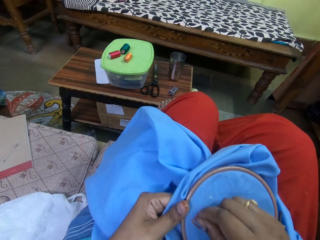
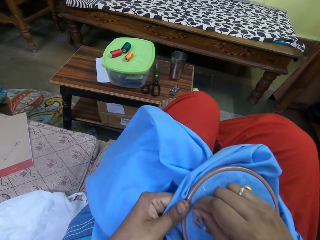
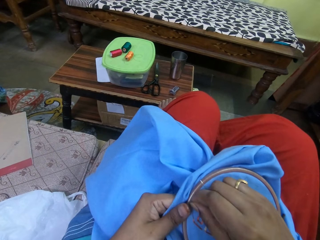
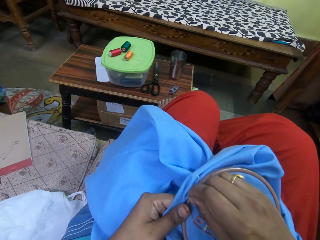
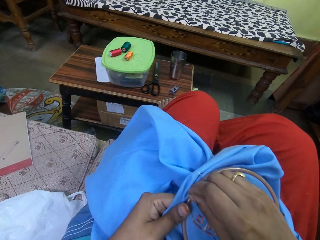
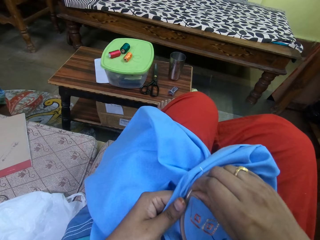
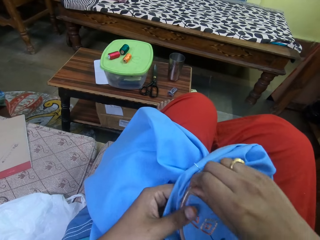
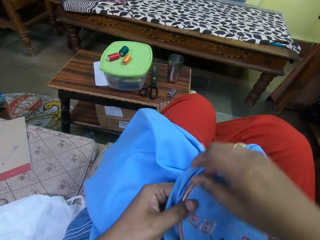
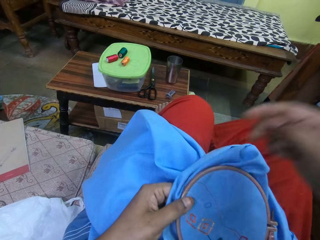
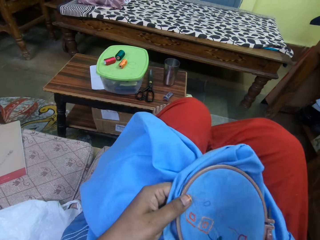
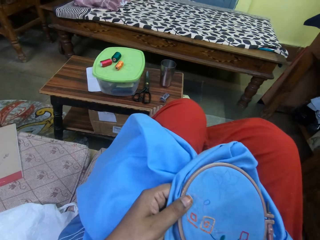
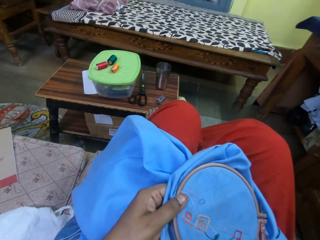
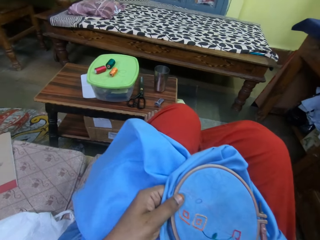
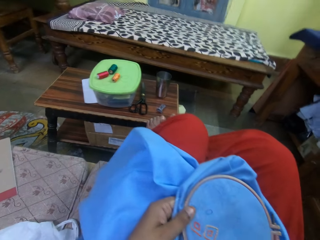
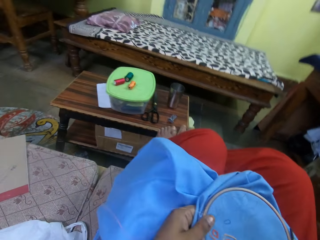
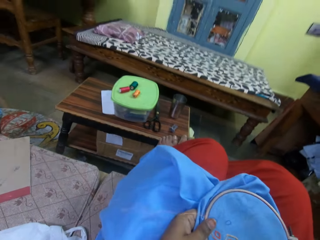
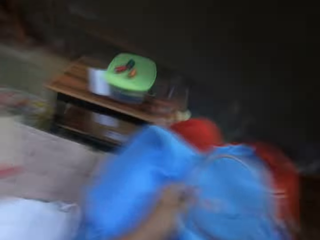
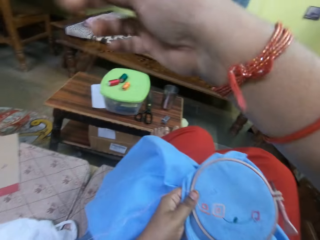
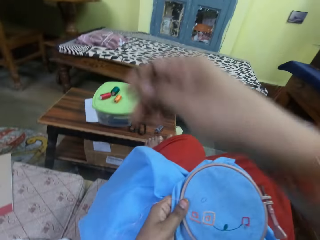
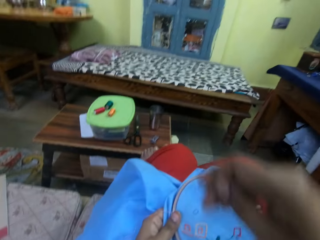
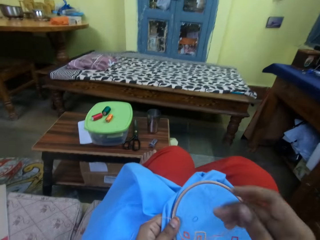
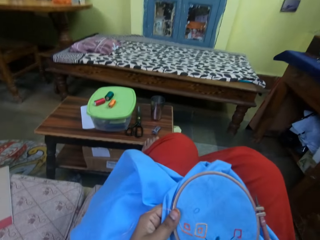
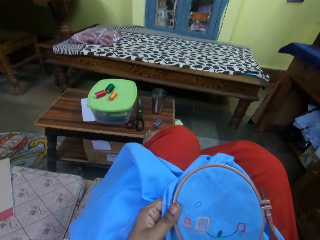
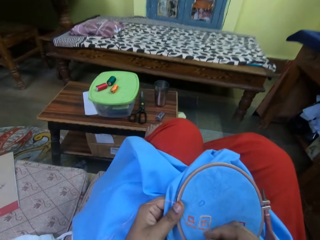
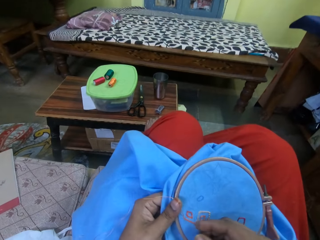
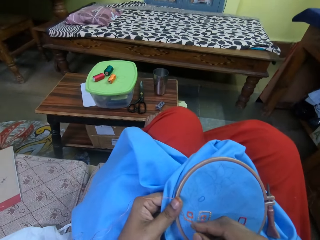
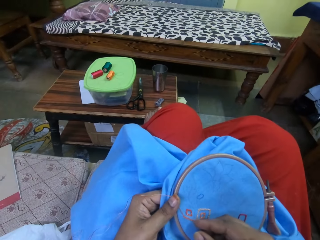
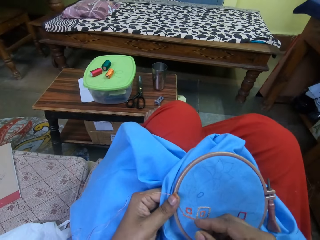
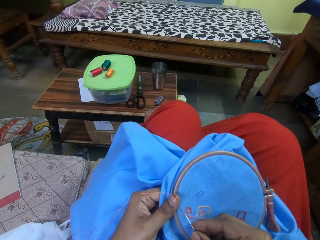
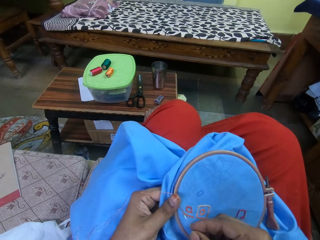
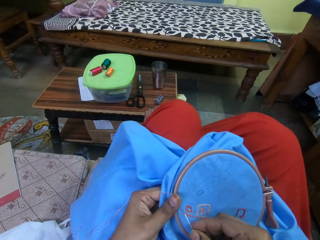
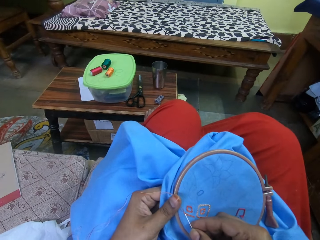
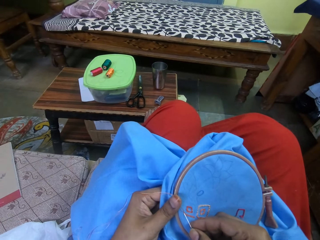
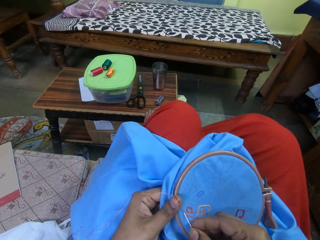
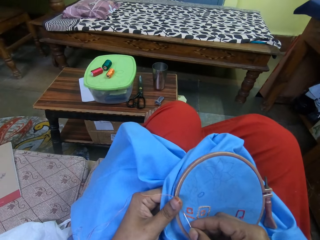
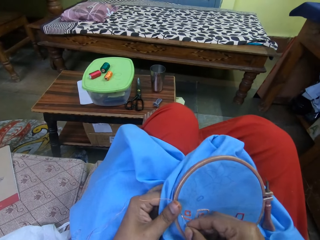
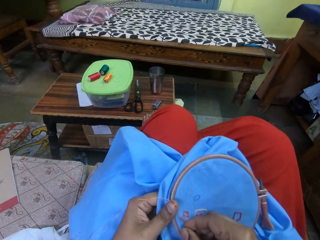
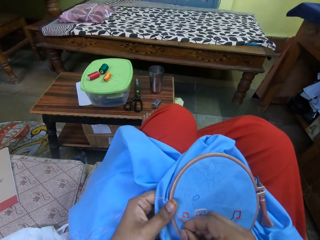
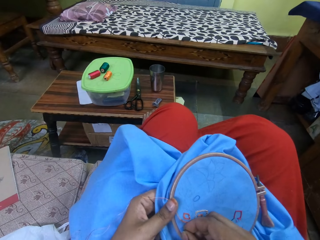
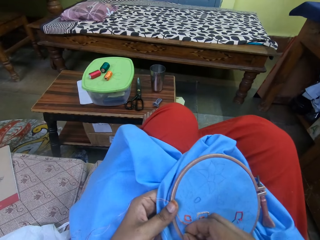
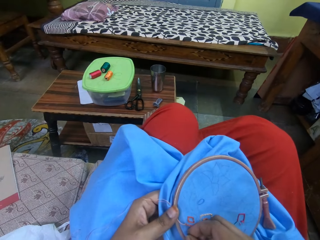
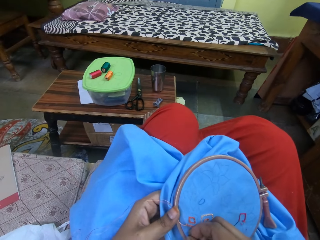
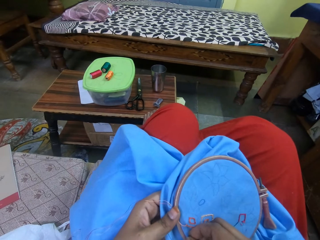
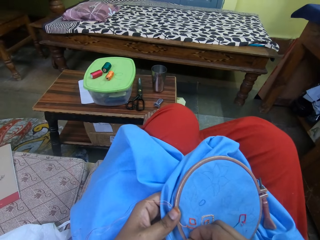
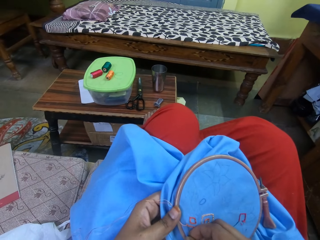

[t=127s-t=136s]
The camera wearer lowers the hand to the clothing. She sews the clothing. She pulls string with a needle. She lifts the hand. She knocks the camera with her right hand. She lowers the hand to the clothing. She sews the cloth with her hands.

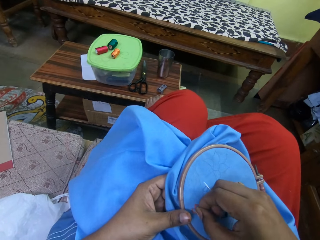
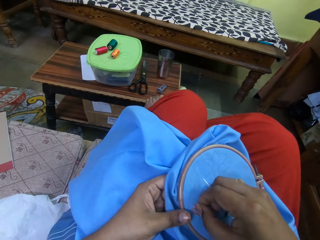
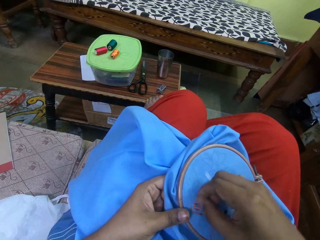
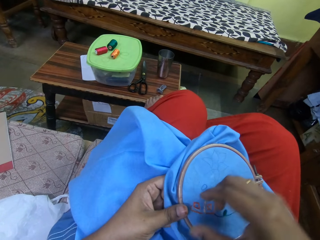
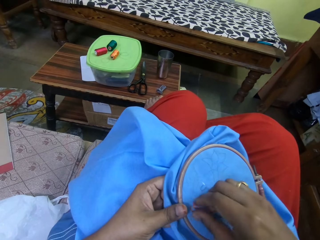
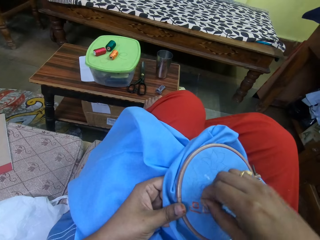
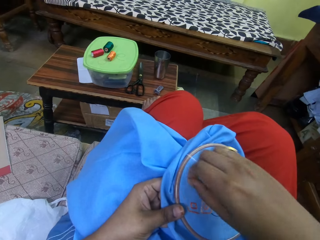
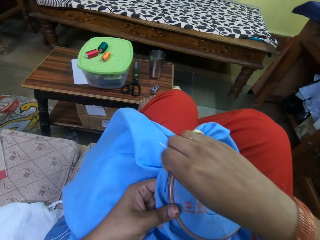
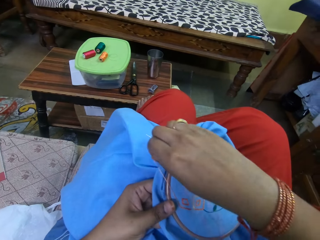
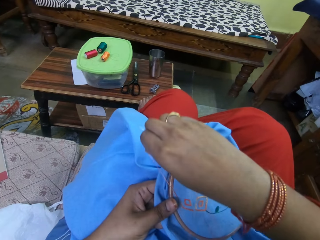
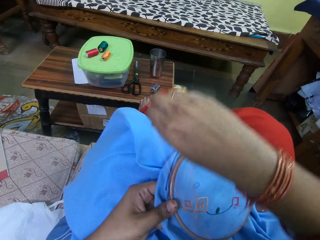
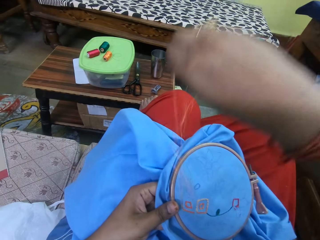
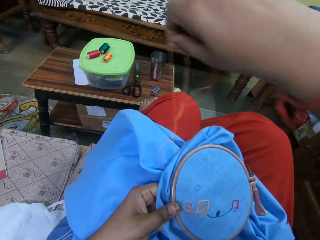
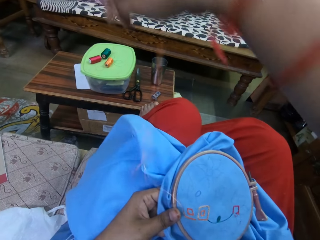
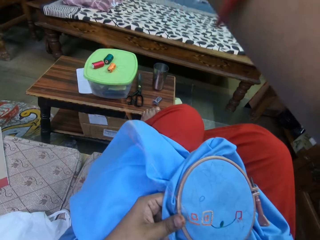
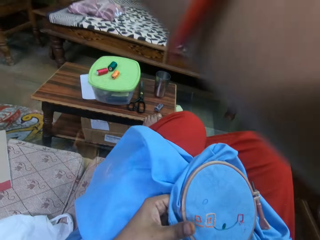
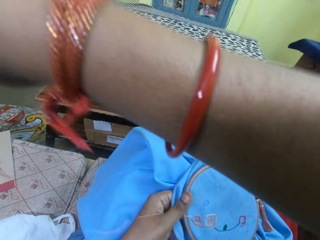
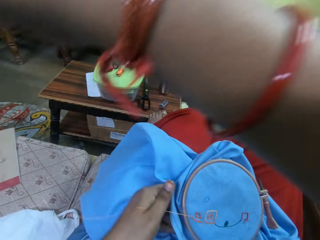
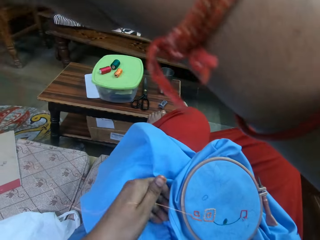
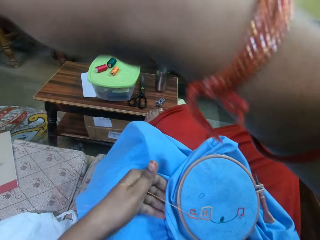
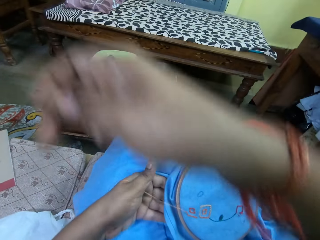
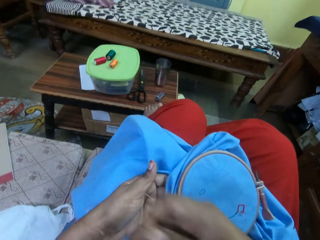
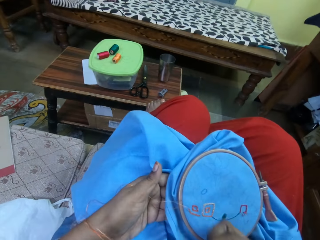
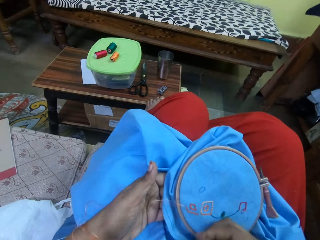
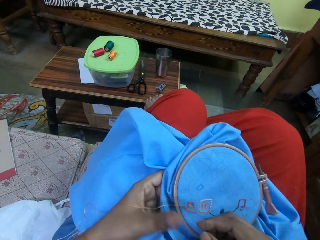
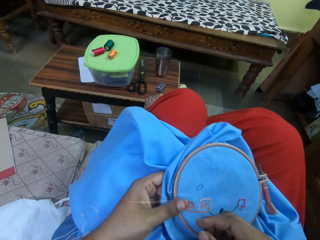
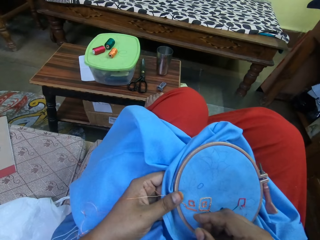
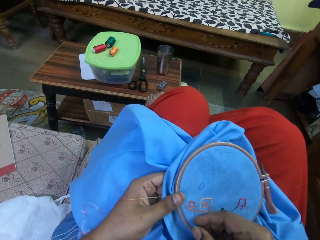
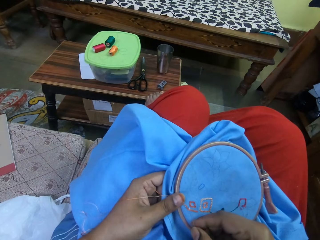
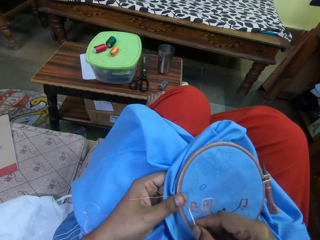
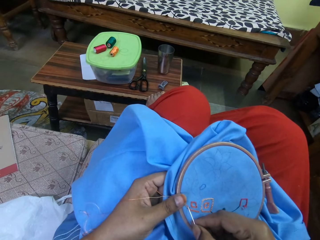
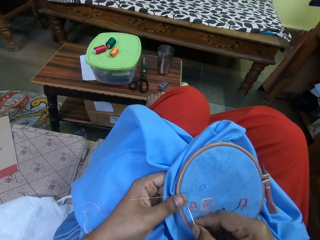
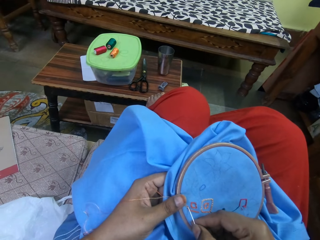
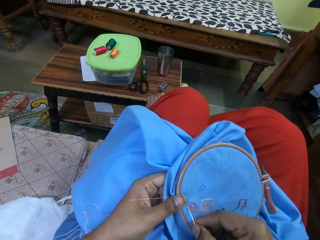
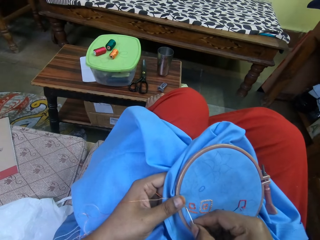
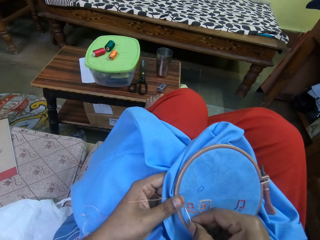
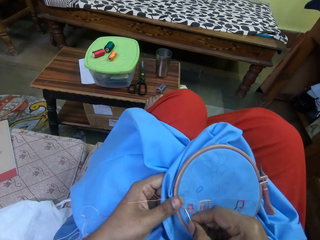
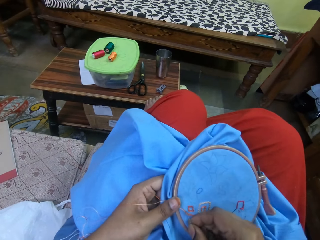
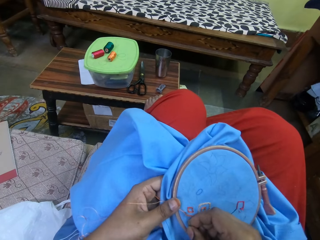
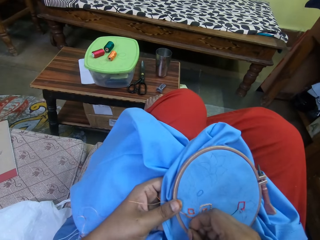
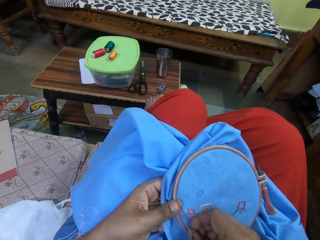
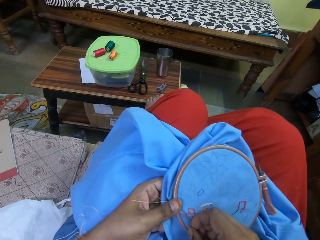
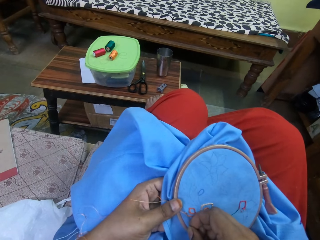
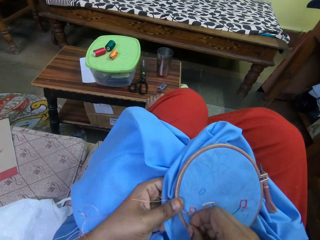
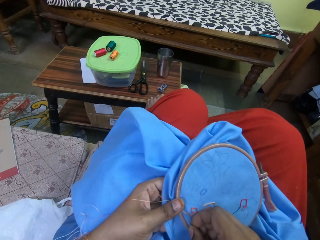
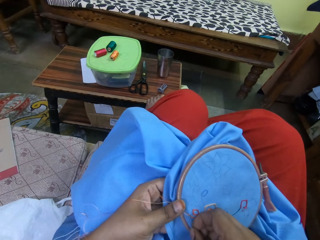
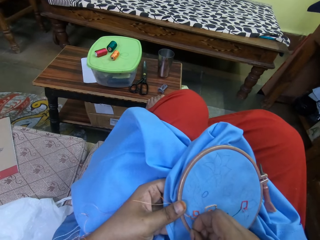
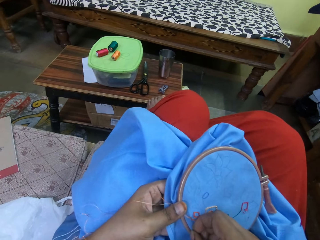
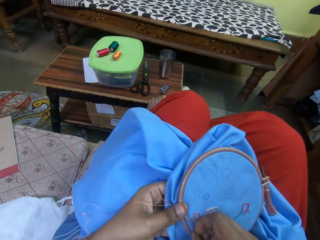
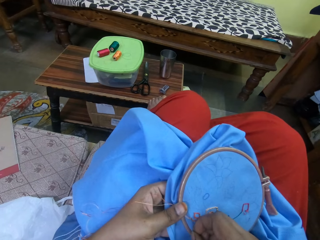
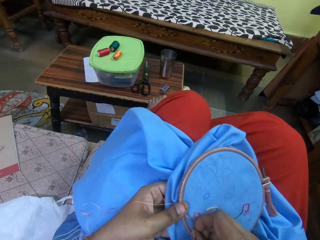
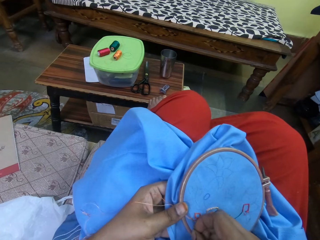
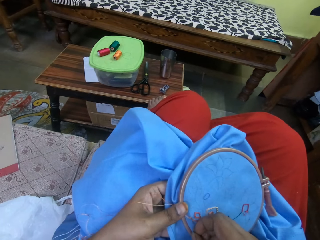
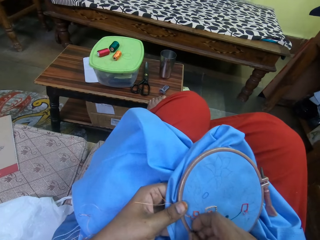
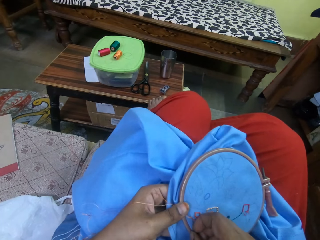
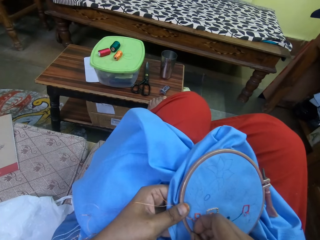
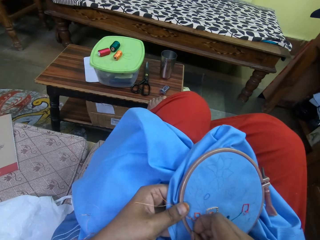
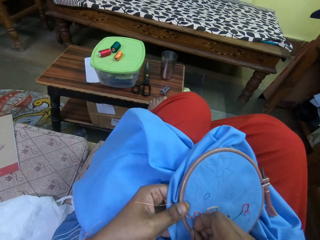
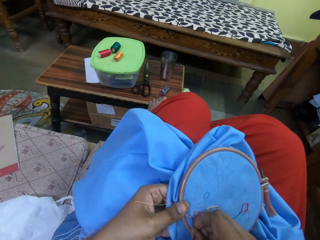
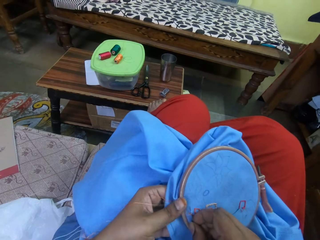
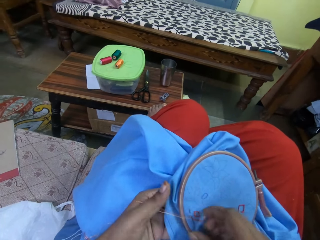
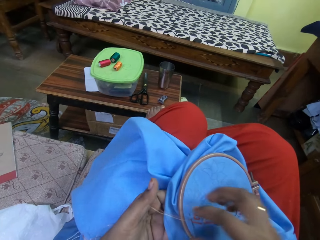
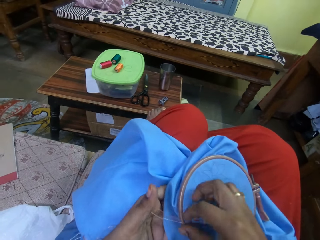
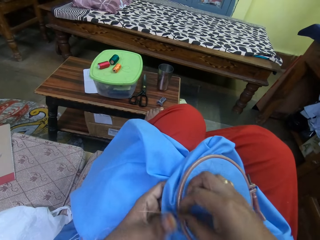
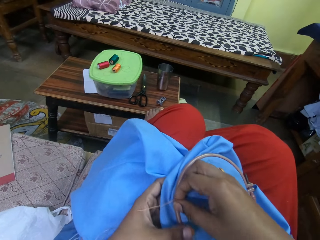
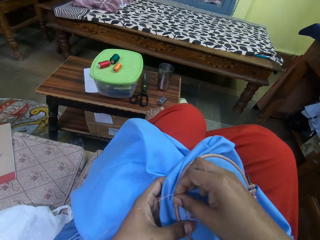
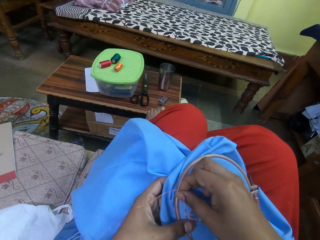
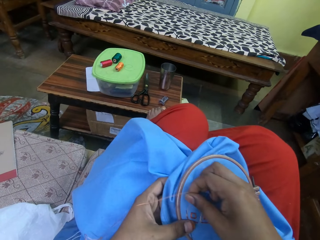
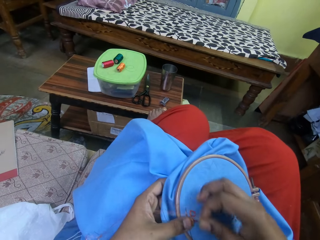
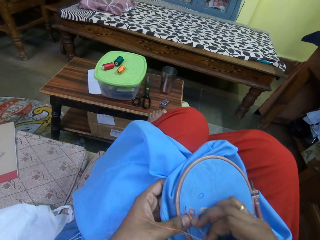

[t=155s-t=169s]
The camera wearer pulls the thread up. She lowers the hand to the clothing. She sews the cloth with her hands.
